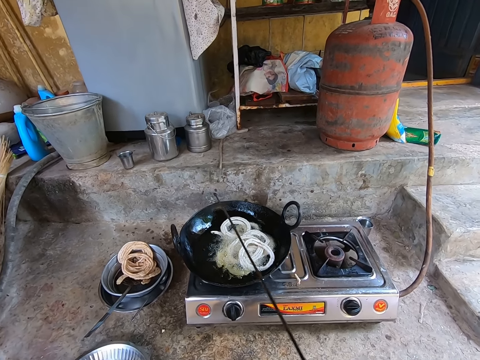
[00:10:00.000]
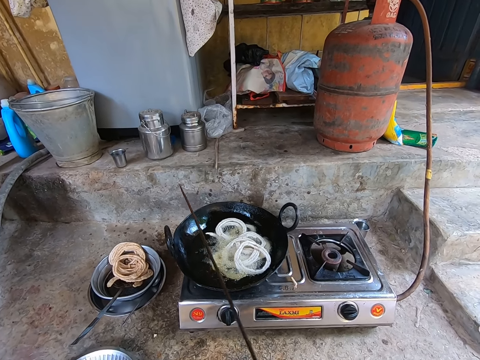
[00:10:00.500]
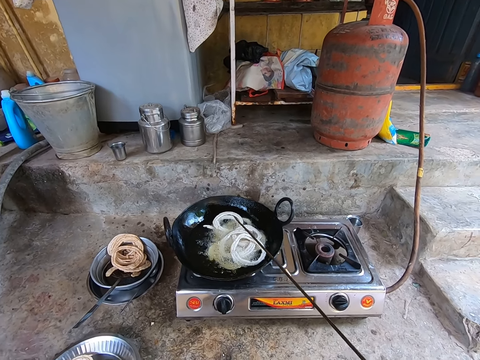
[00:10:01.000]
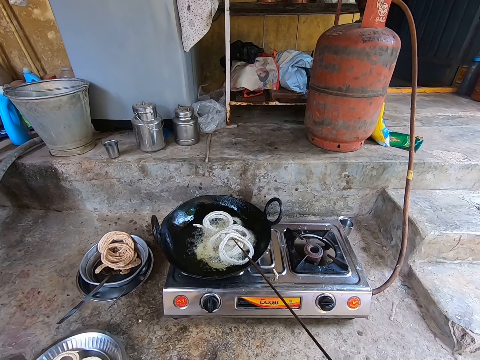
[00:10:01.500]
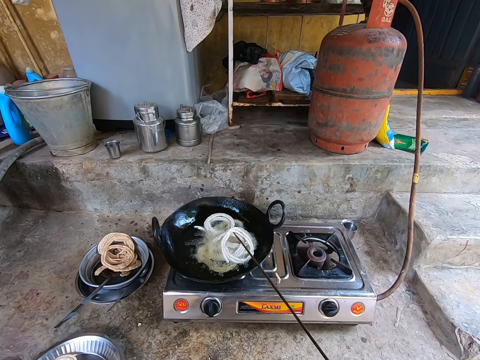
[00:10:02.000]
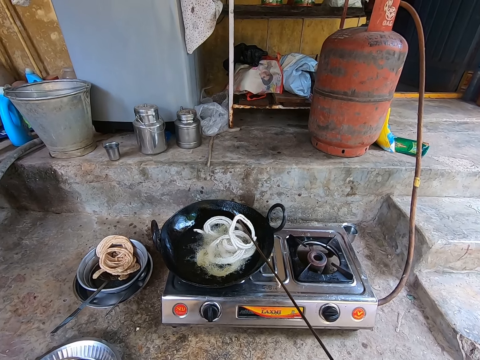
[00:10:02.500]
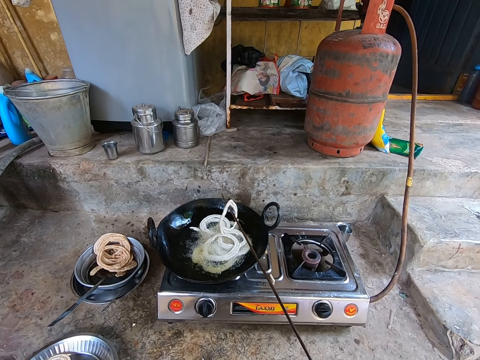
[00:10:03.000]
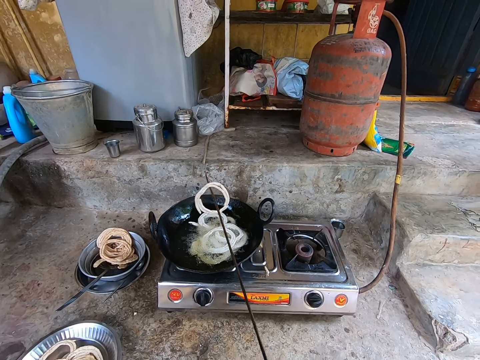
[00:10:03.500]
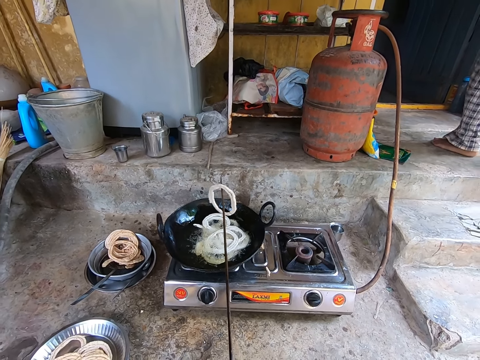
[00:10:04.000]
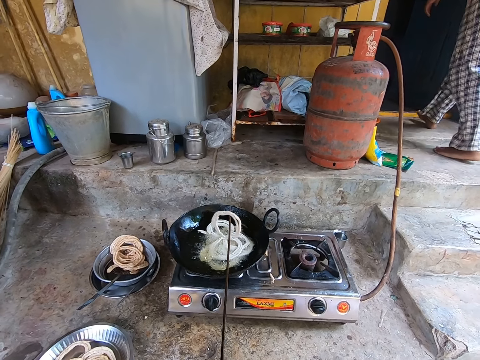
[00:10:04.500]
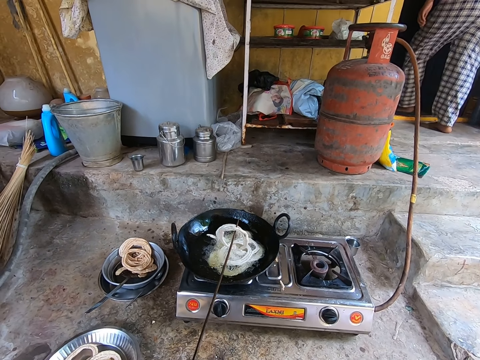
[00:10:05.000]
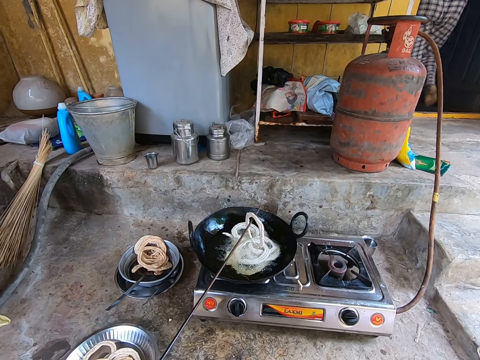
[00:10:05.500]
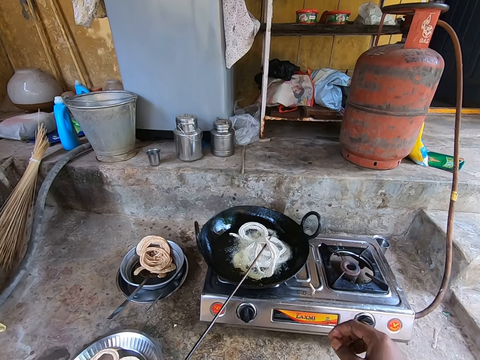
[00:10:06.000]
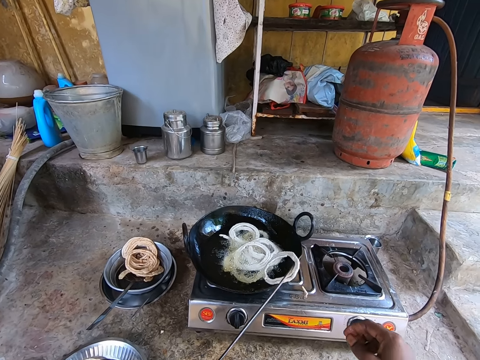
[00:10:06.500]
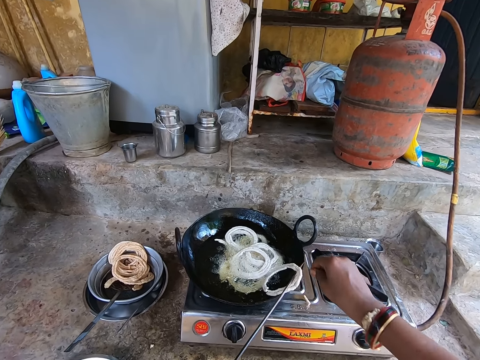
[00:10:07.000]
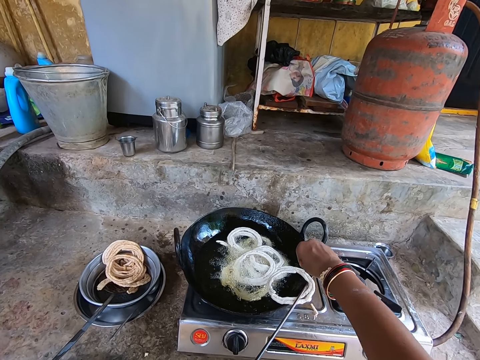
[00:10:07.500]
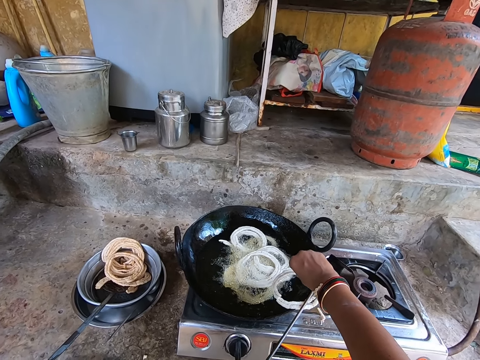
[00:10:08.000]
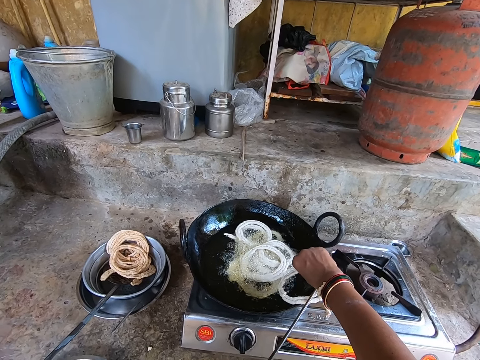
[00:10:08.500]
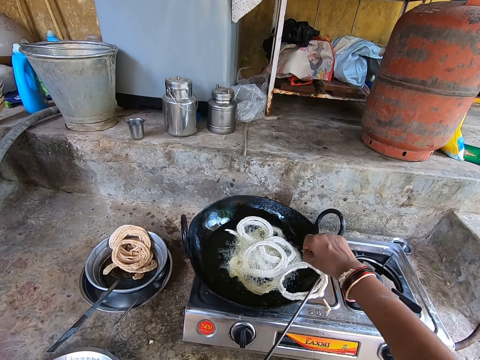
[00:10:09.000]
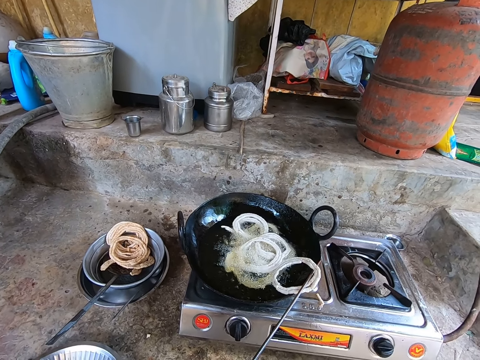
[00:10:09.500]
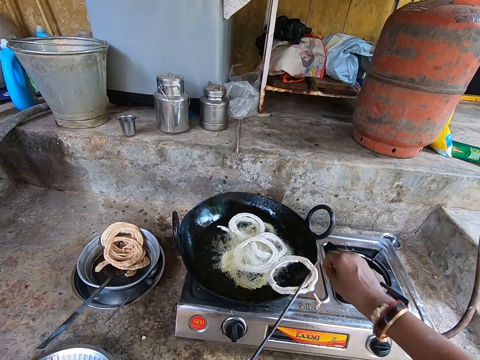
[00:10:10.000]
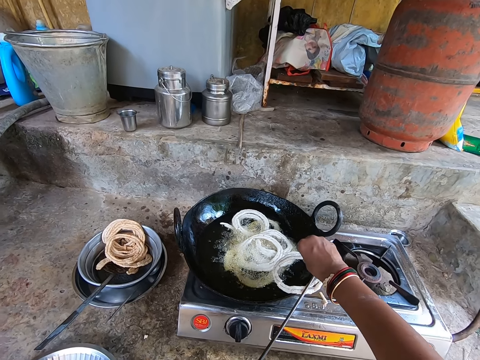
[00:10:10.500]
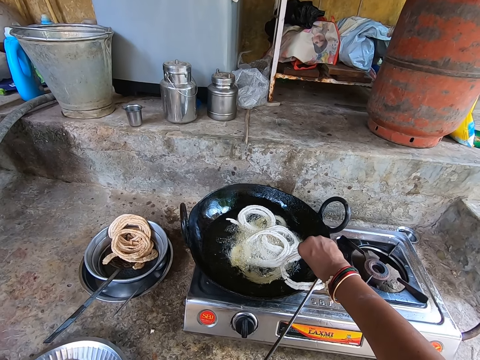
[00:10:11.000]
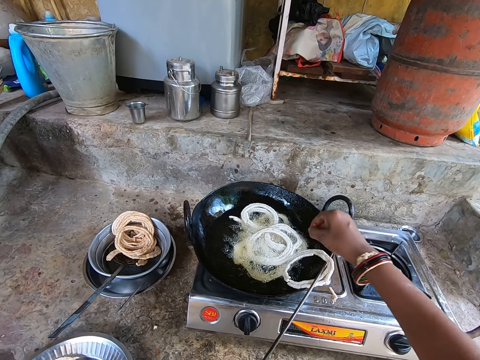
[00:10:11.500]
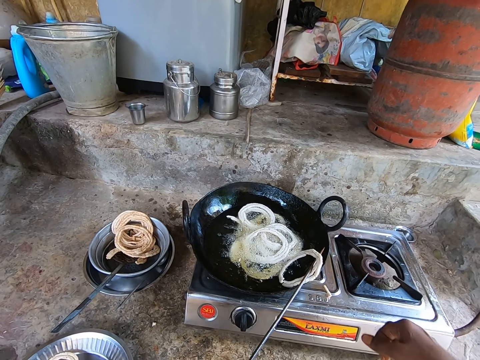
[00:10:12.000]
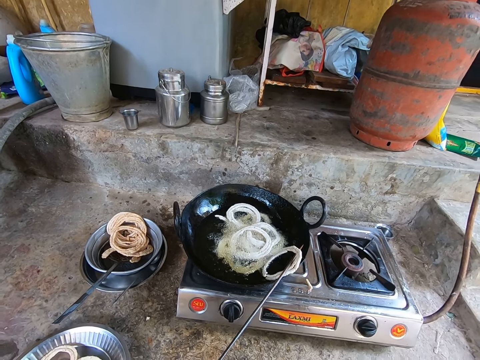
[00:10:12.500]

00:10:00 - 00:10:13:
The camera wearer moves the stick. They fry the murukku. They turn the doughnuts with the stick. A person walks in the house. The camera wearer holds the doughnut with the stick. They remove something from the murukku. They adjust the doughnut on the stick with the right hand. They remove something from the murukku again.

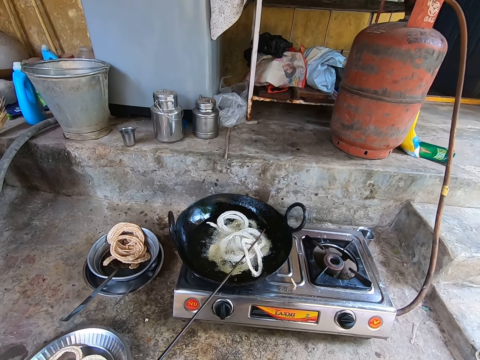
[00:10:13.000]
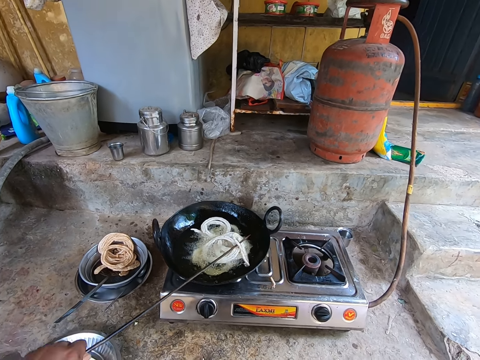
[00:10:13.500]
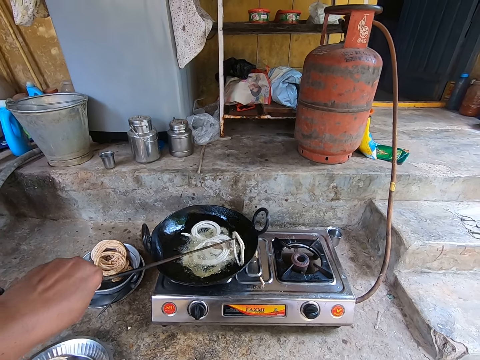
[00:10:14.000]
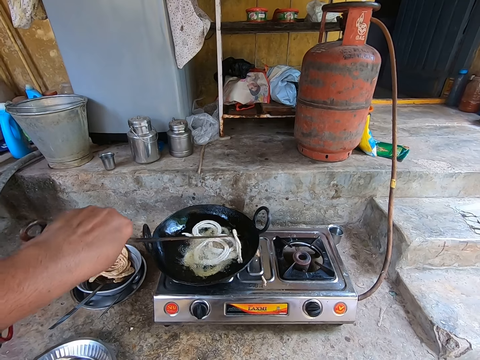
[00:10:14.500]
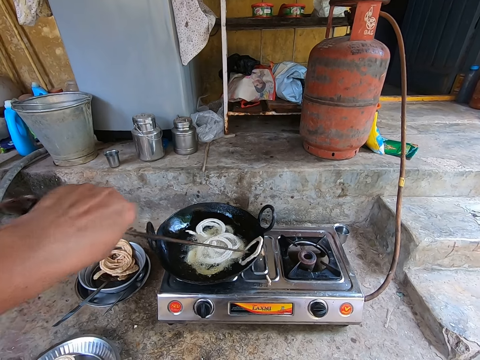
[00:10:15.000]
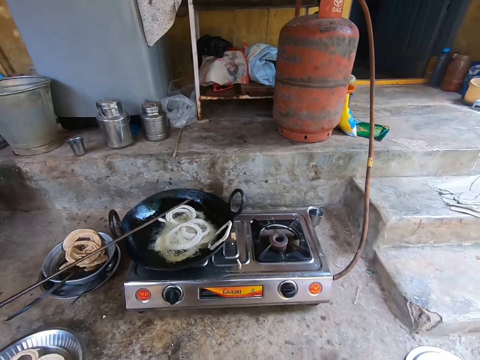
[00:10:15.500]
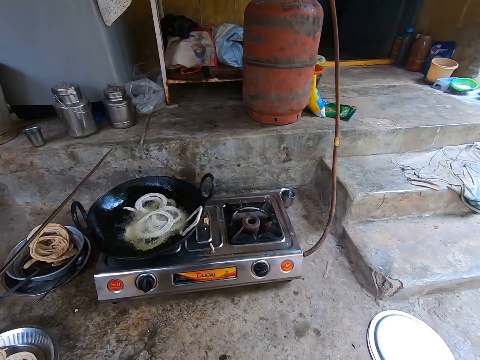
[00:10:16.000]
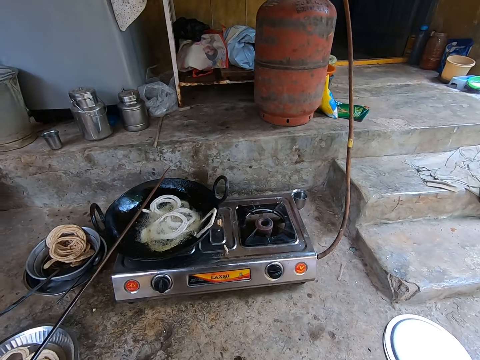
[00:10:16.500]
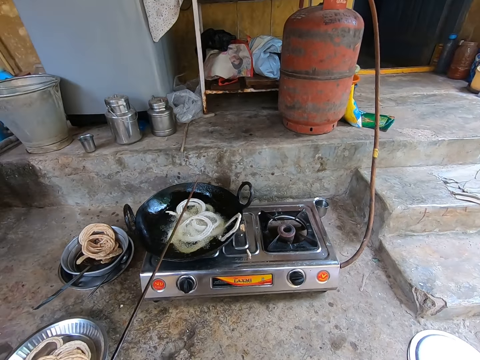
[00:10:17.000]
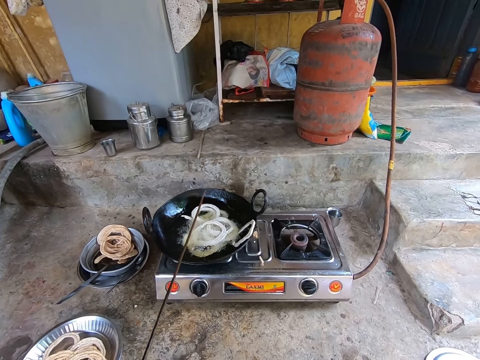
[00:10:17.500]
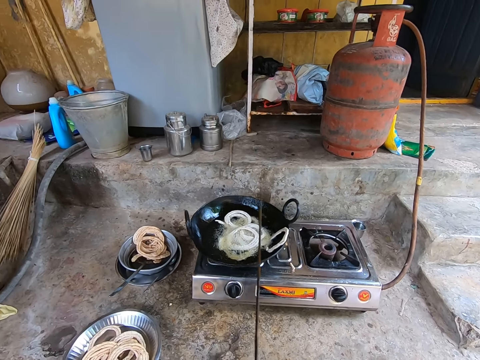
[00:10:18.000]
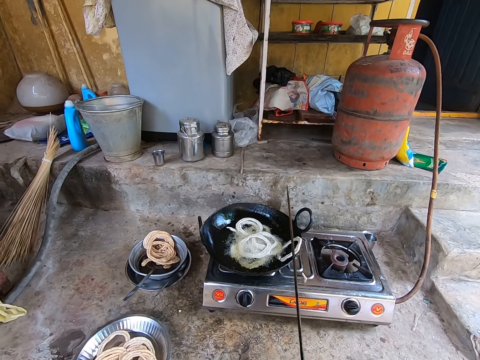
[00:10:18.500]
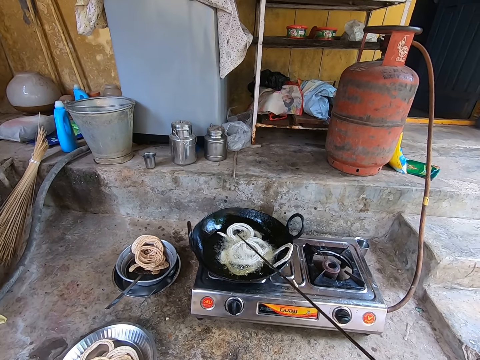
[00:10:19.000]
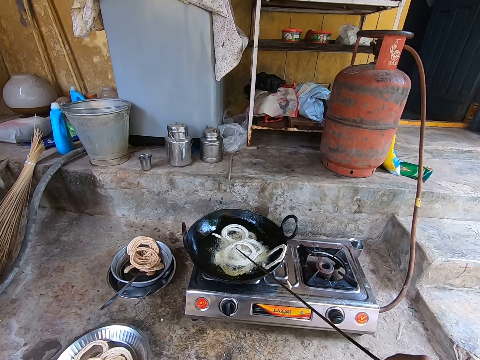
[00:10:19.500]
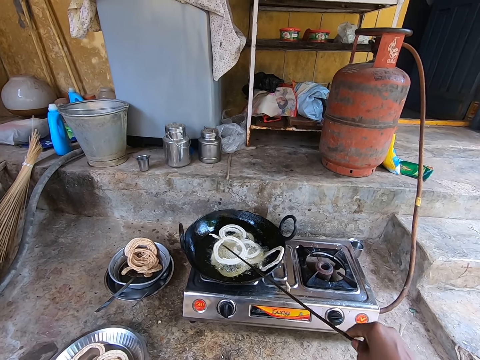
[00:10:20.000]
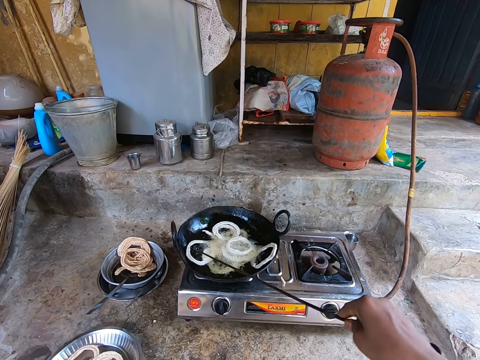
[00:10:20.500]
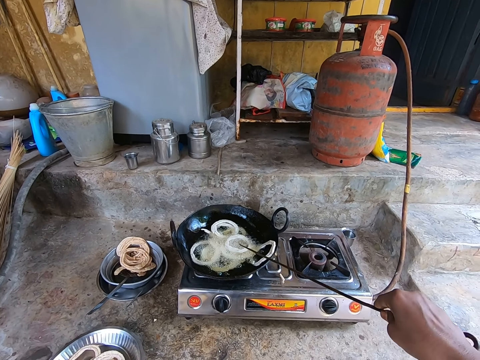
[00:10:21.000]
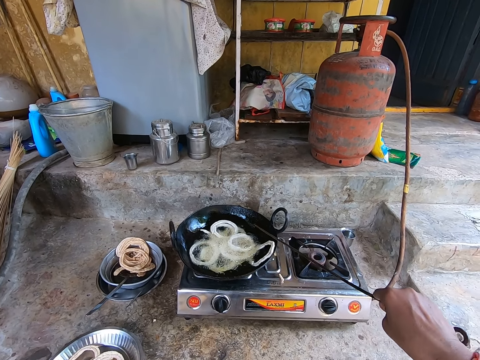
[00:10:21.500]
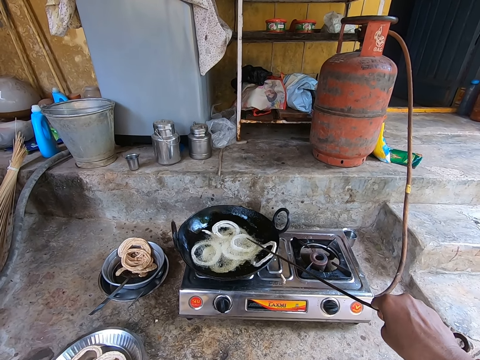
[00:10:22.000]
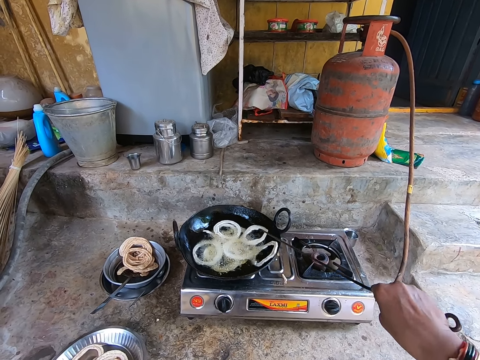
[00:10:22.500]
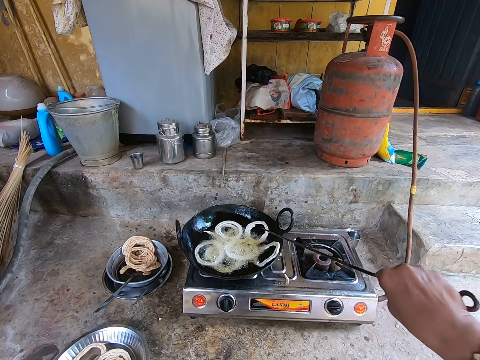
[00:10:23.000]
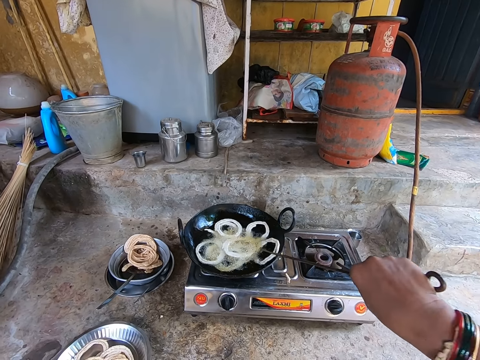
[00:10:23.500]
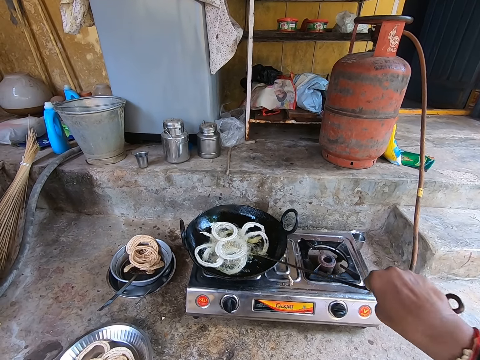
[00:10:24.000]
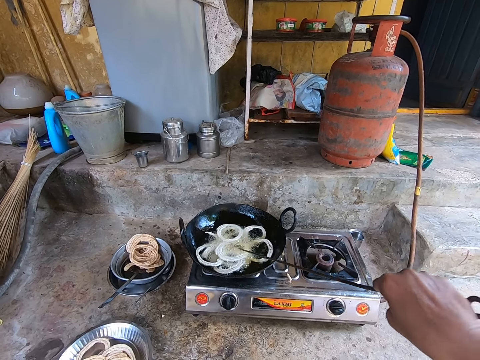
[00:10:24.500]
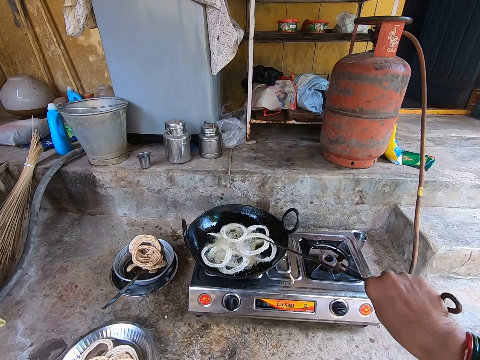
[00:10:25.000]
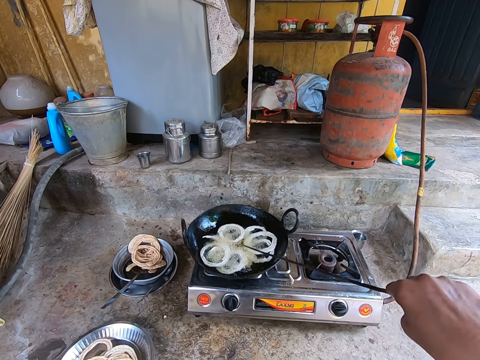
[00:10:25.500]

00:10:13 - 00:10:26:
The camera wearer fries the murukku. They move the doughnut with the stick. They place the doughnut aside on the pan. They look at the murukku. They fry the murukku. They turn the doughnuts on the pan with the stick. They place the doughnut aside on the pan. They turn the doughnuts with the stick on the pan.
